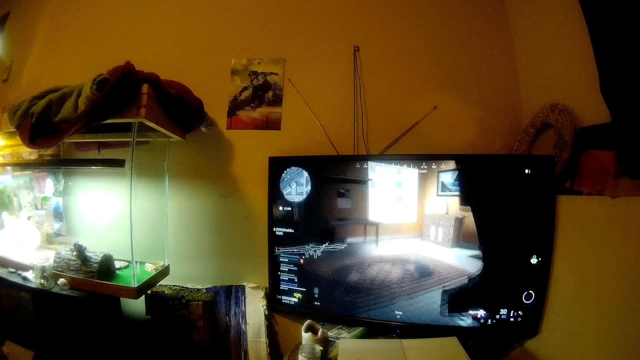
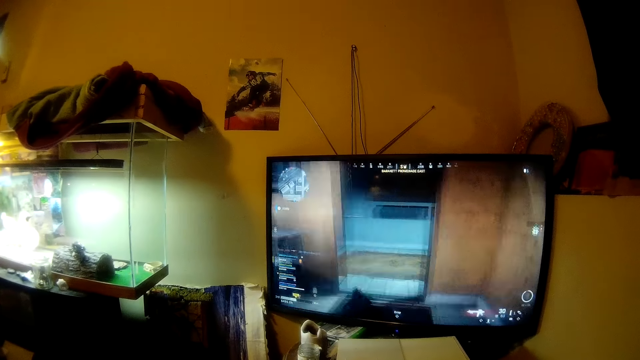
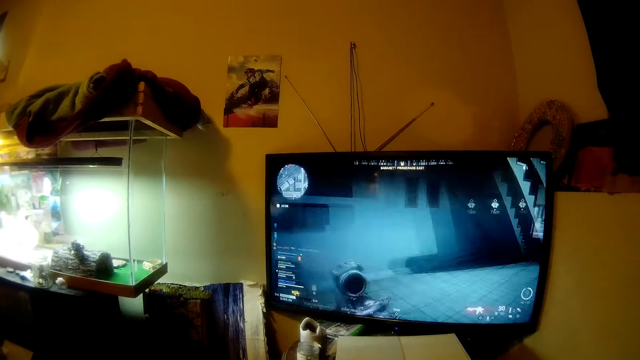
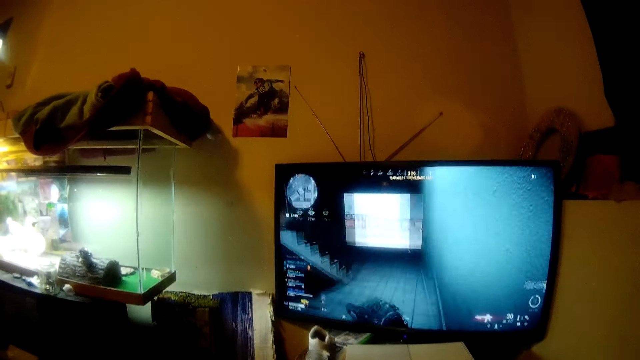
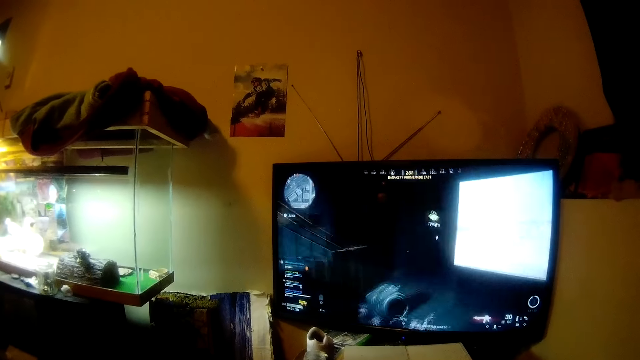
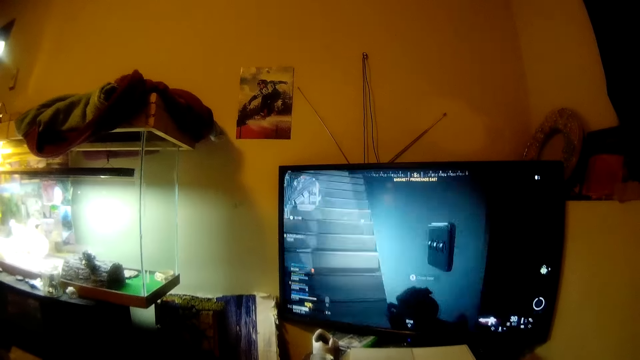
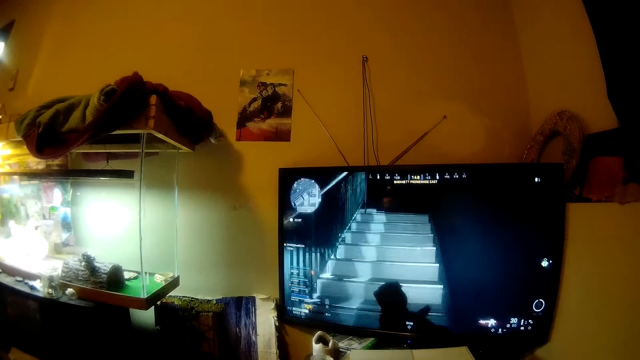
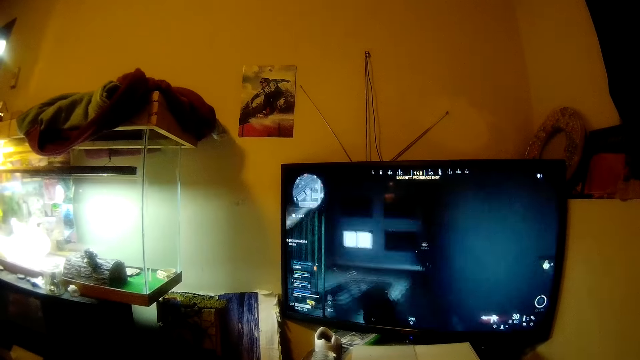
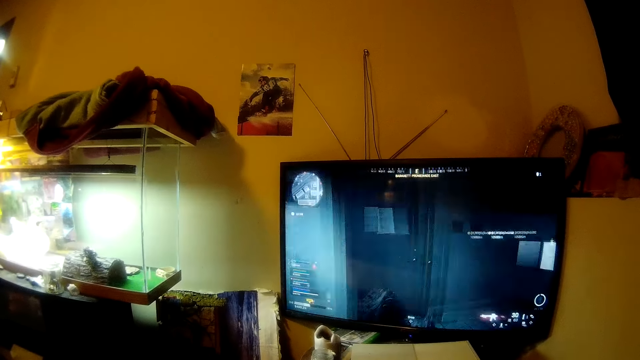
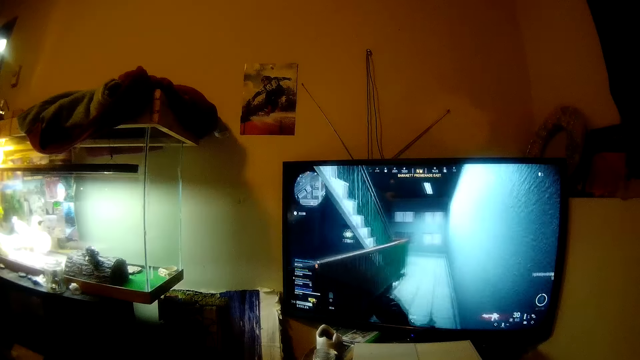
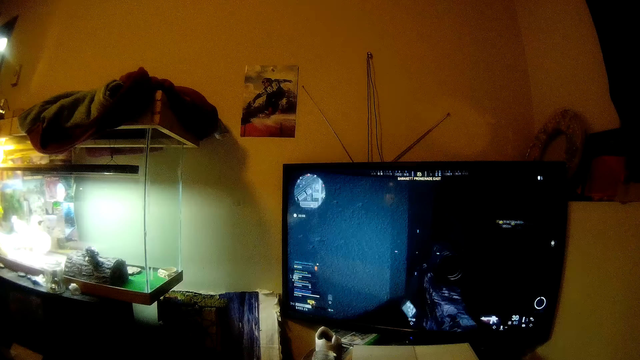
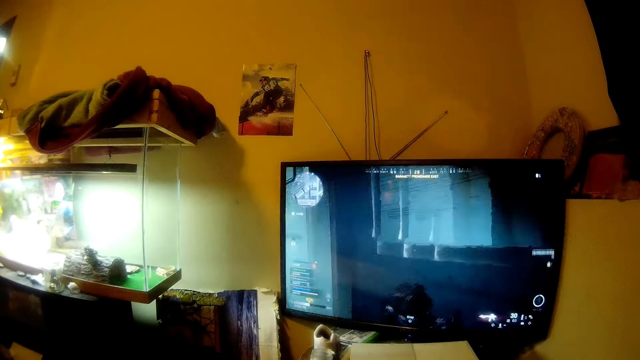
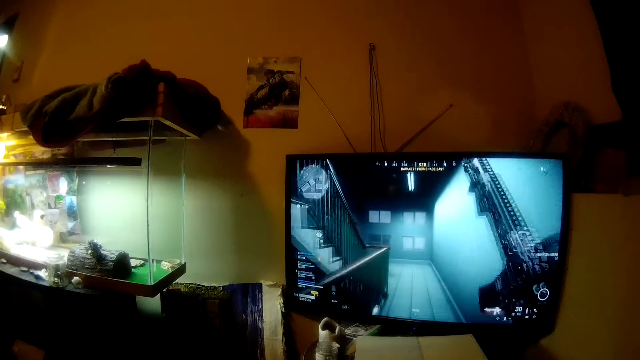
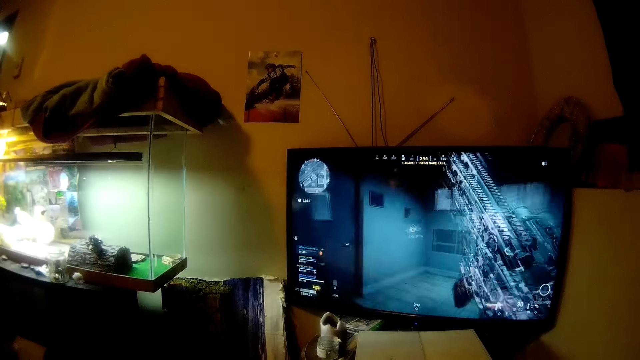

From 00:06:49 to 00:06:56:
The camera wearer converses.

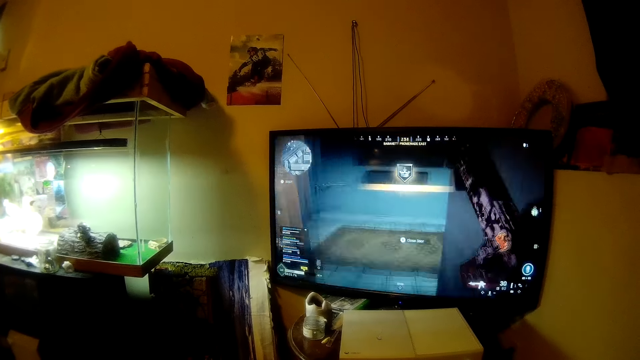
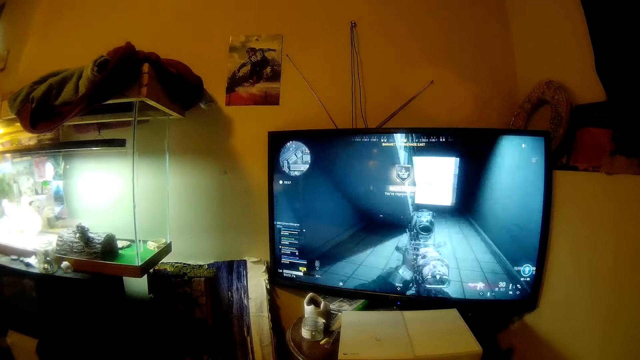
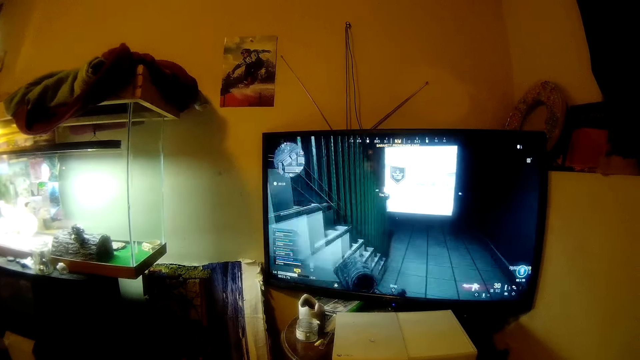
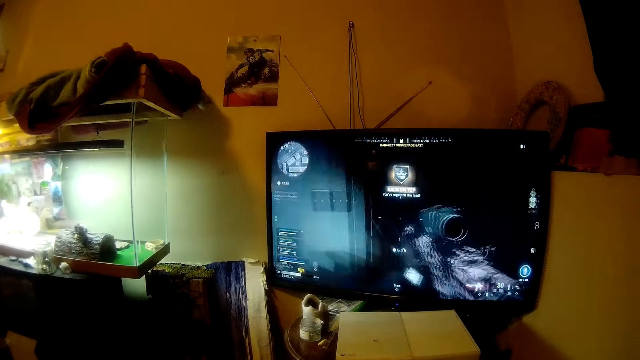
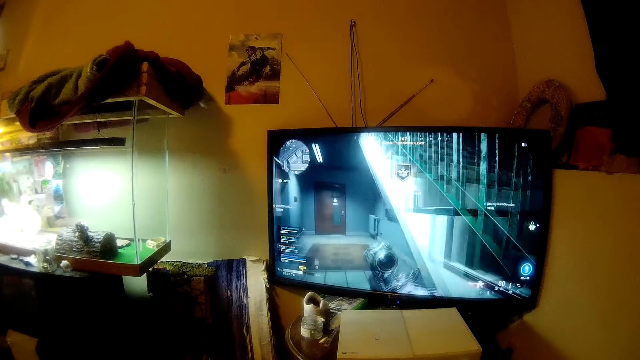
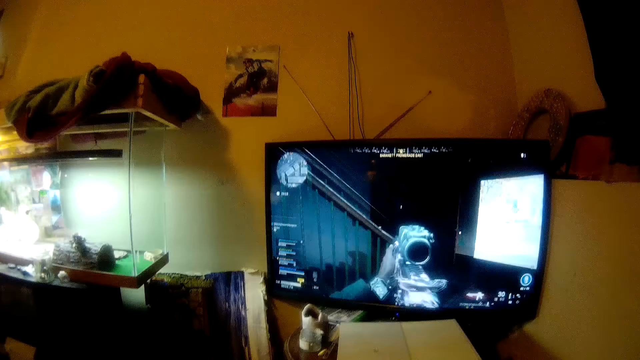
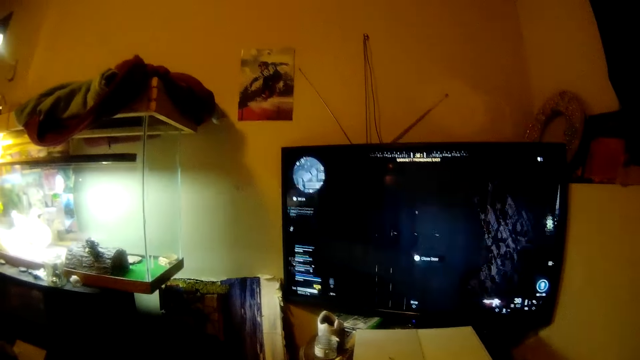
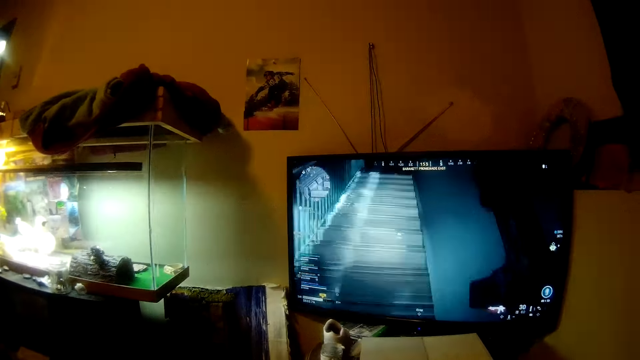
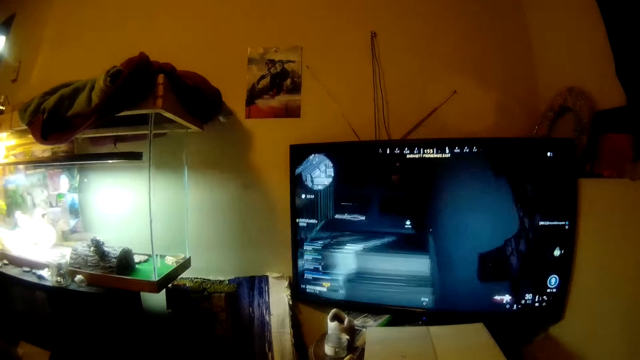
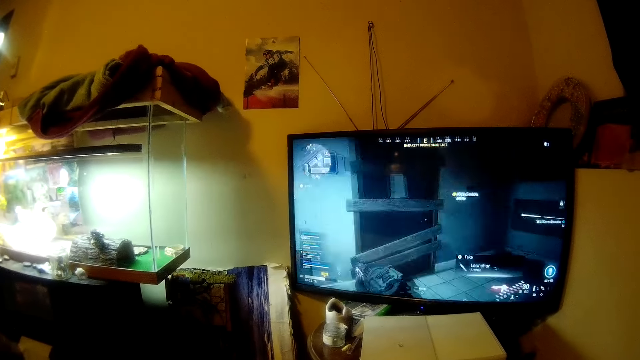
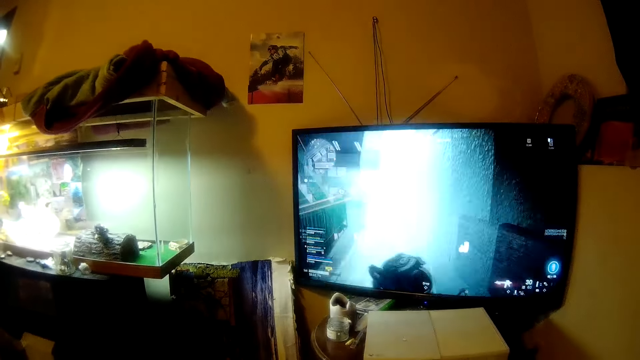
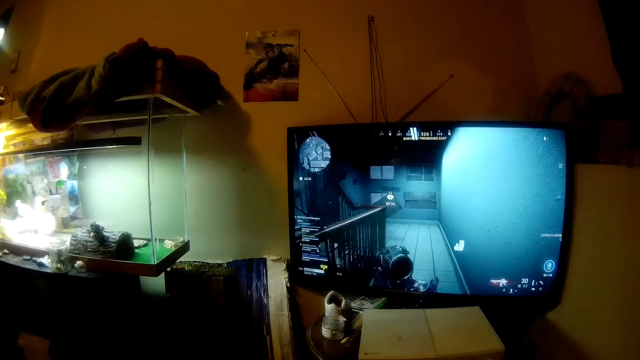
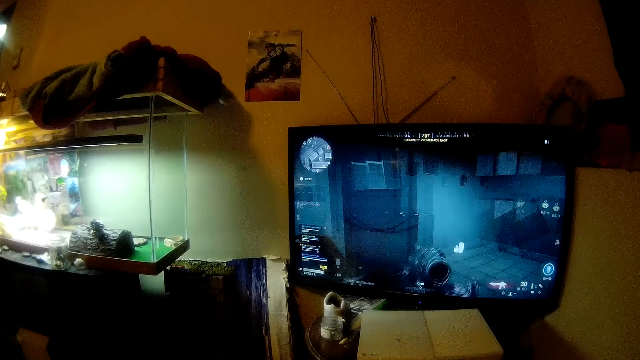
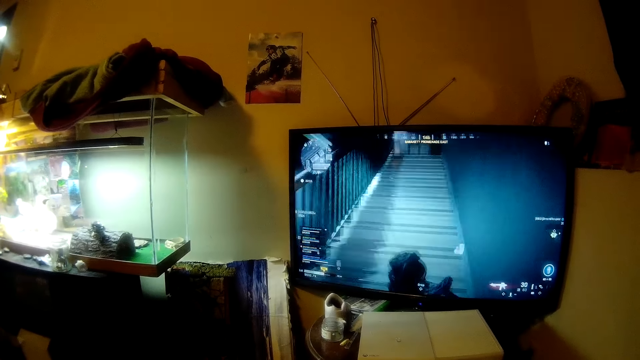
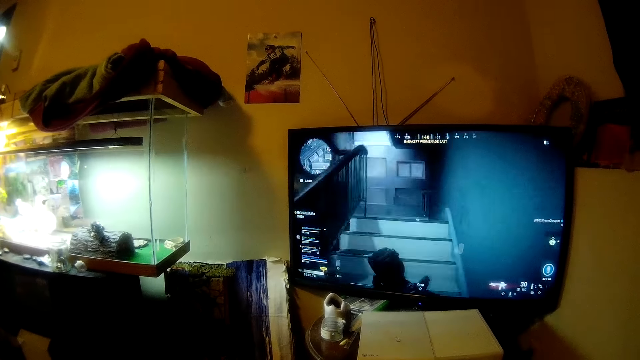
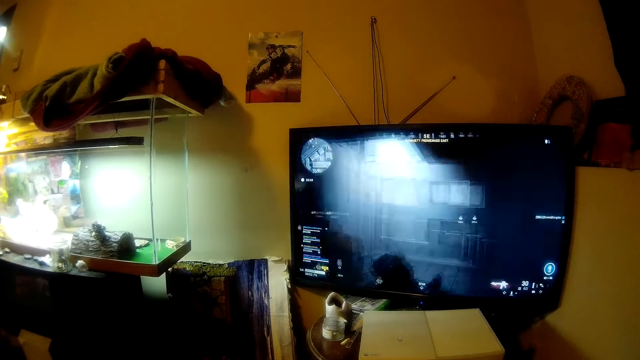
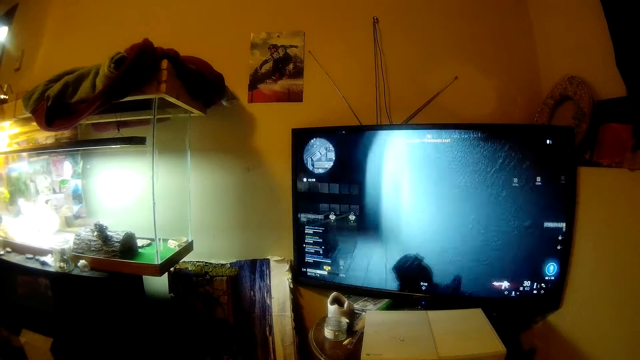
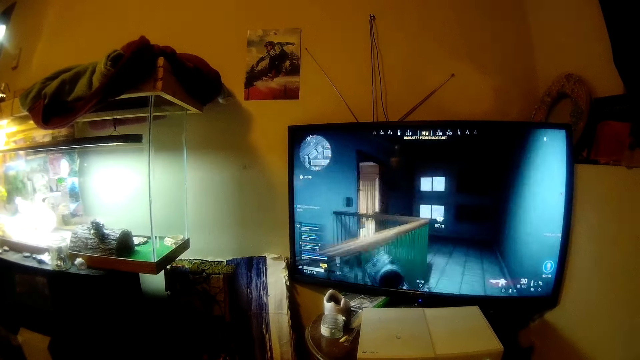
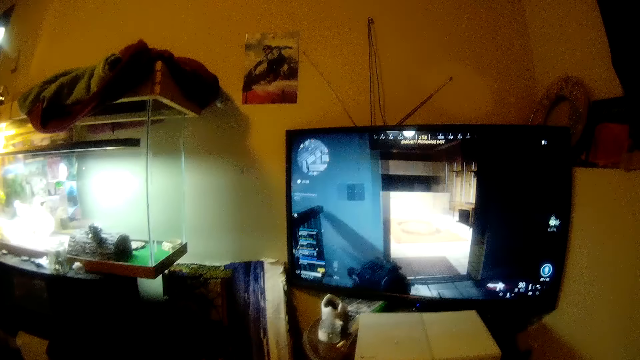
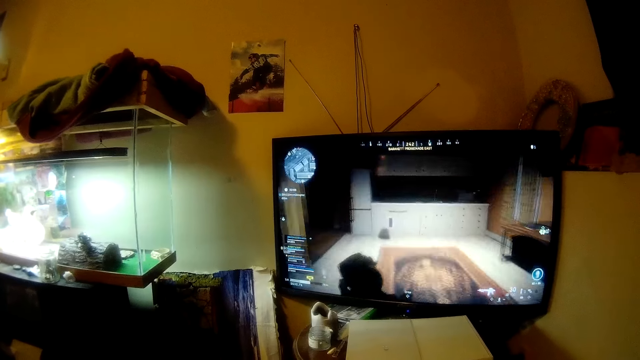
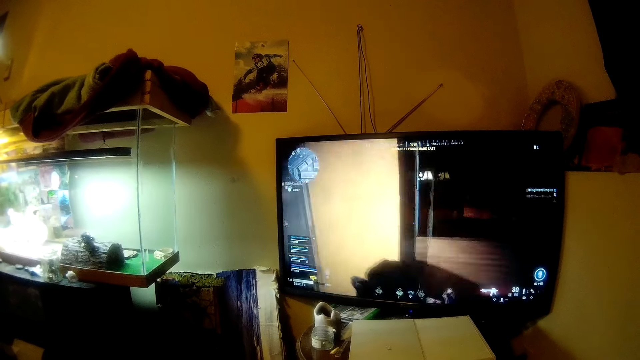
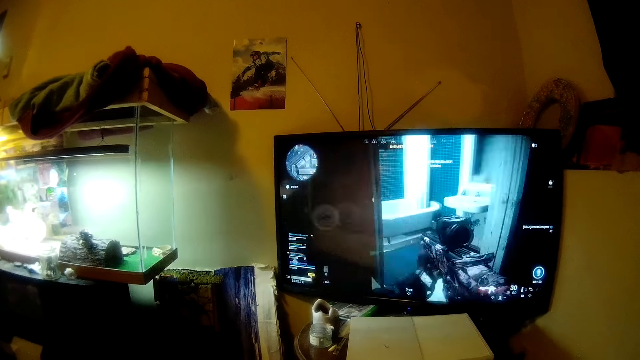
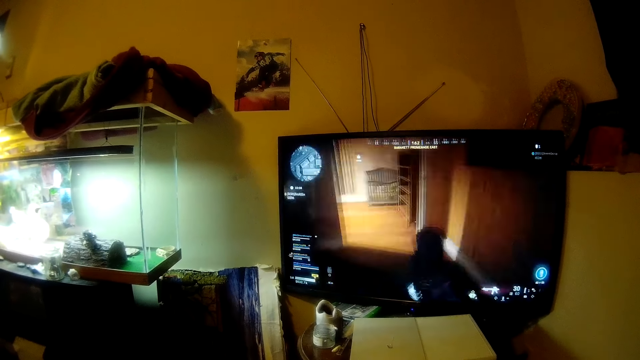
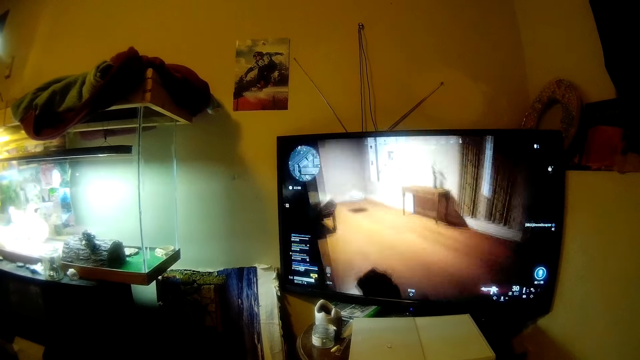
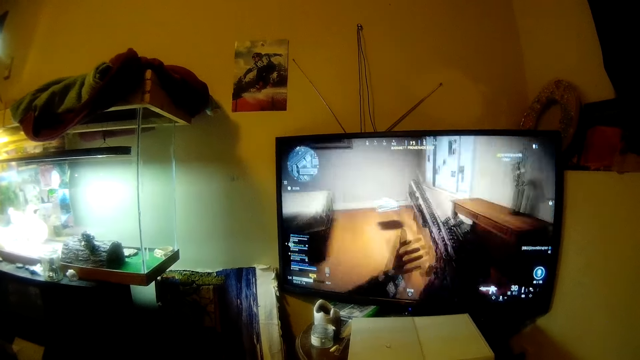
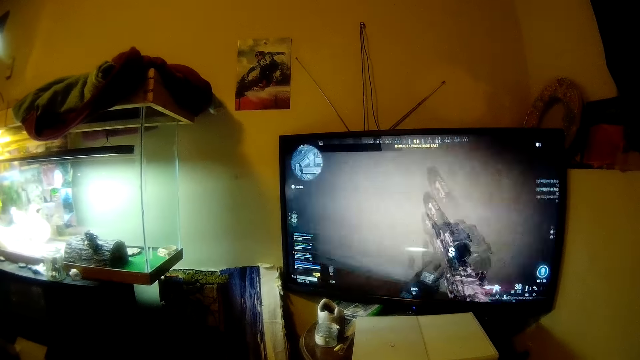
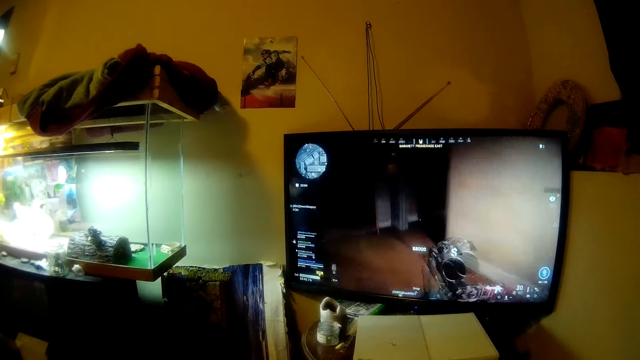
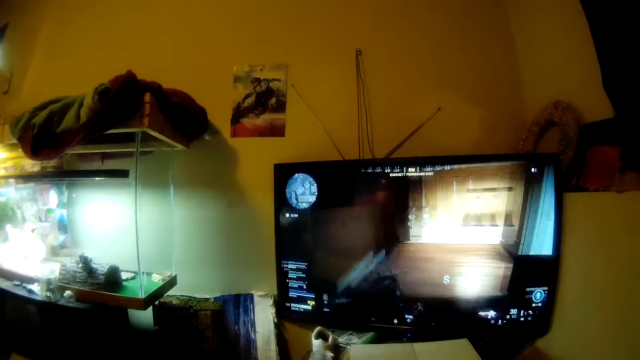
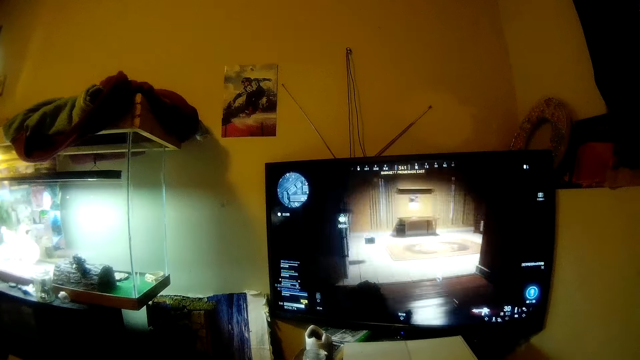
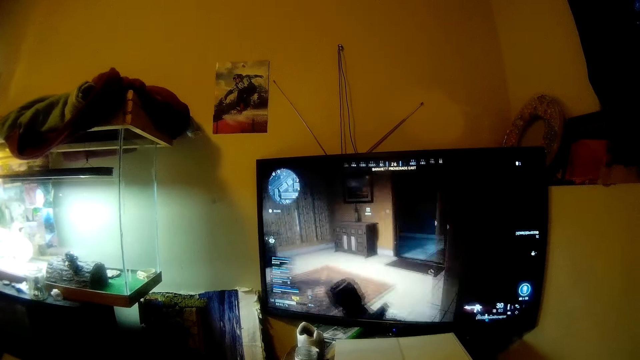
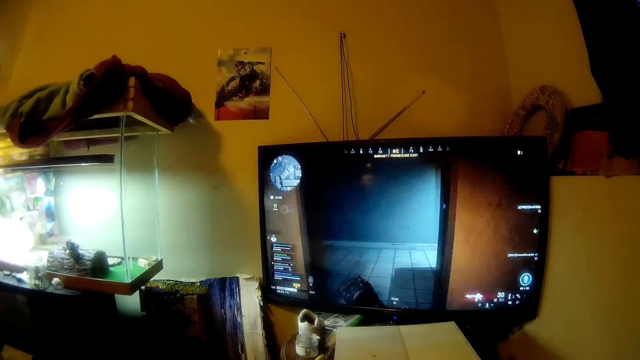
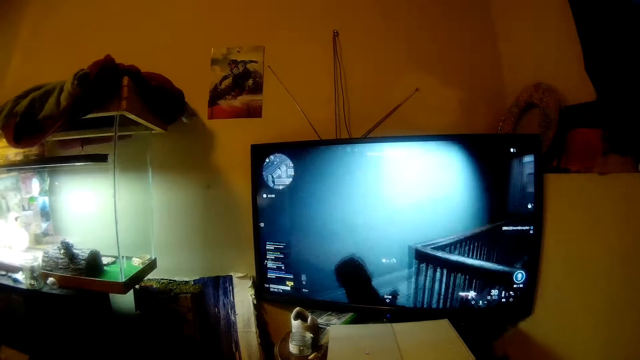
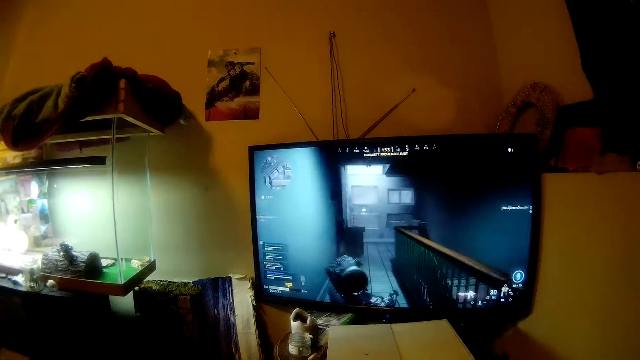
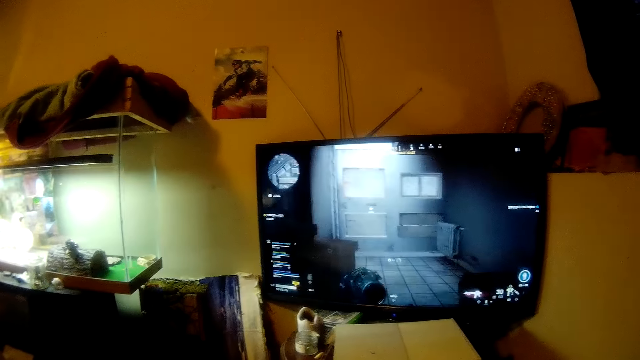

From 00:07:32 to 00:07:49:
The camera wearer converses. They converse repeatedly.
